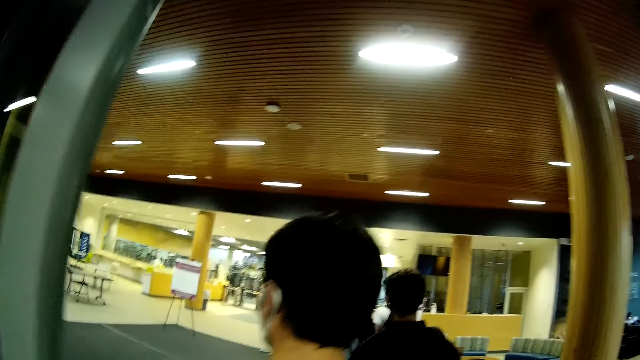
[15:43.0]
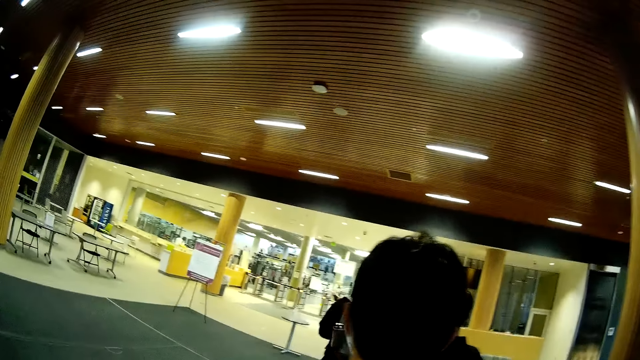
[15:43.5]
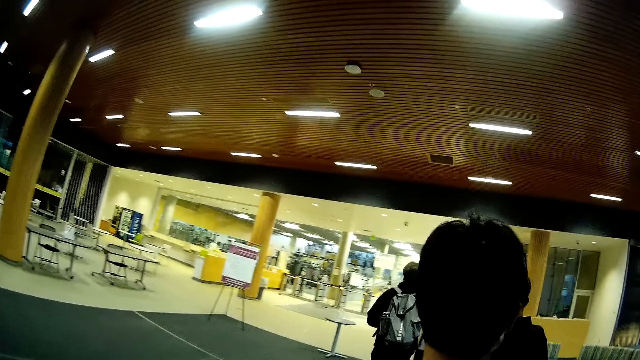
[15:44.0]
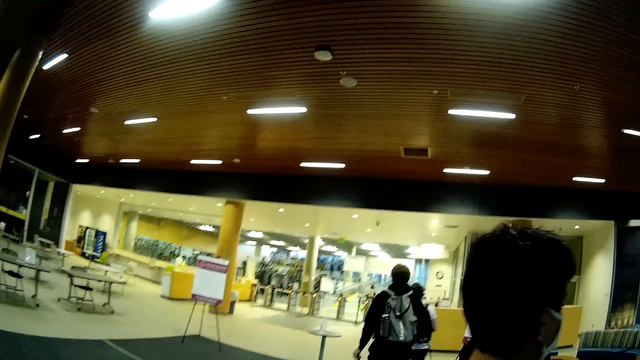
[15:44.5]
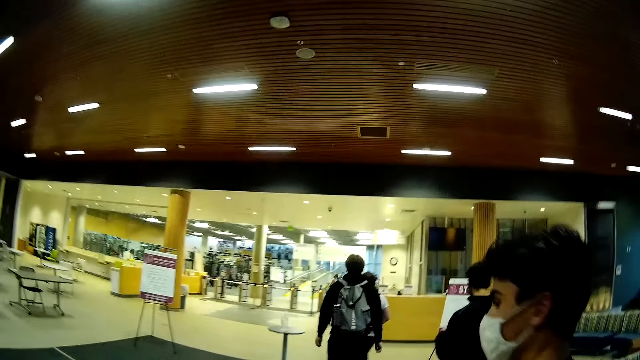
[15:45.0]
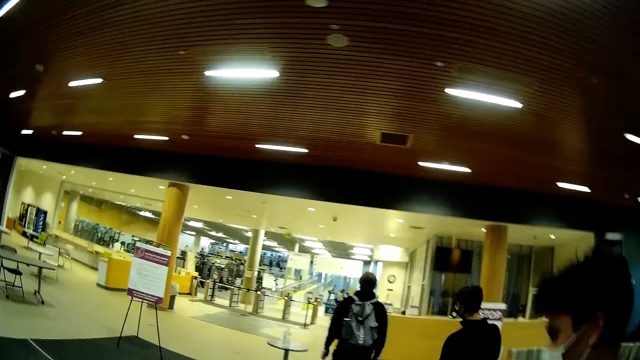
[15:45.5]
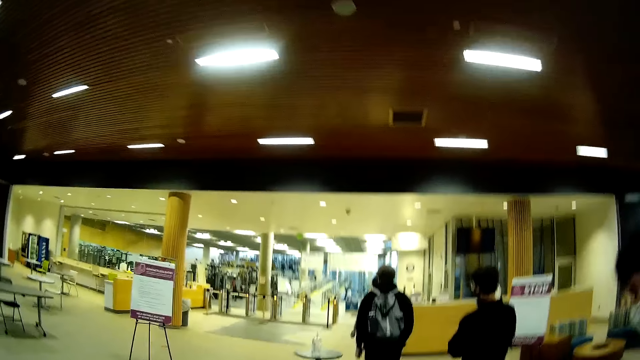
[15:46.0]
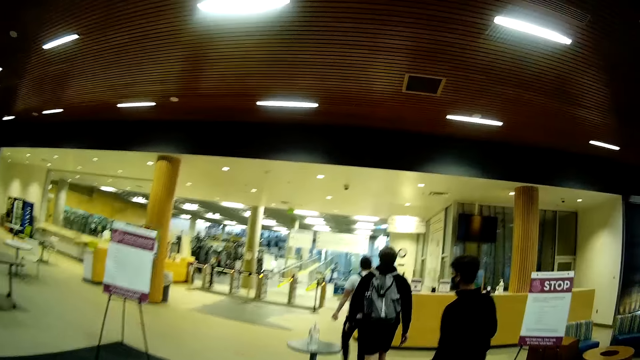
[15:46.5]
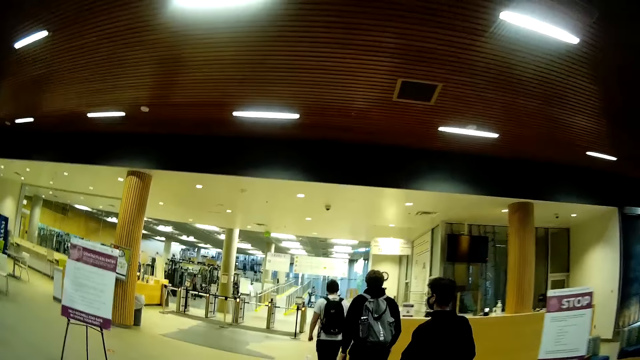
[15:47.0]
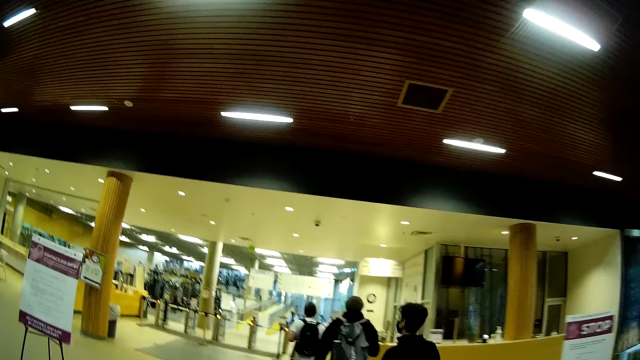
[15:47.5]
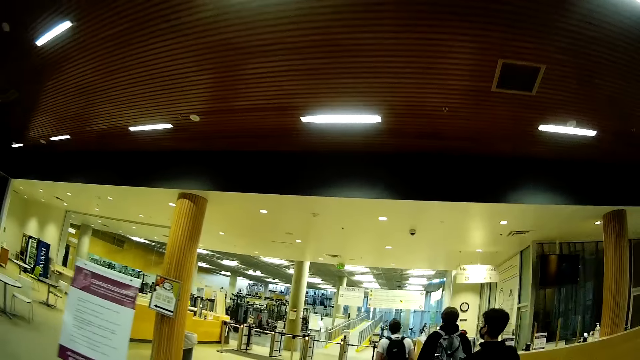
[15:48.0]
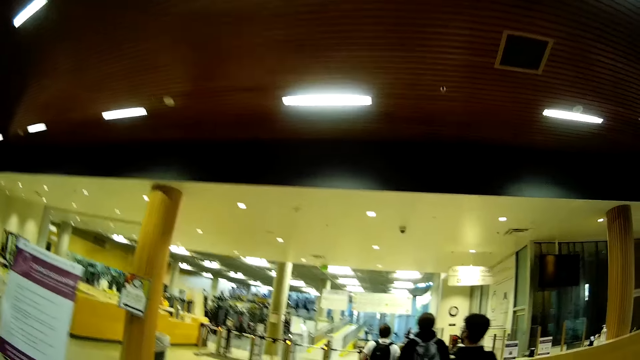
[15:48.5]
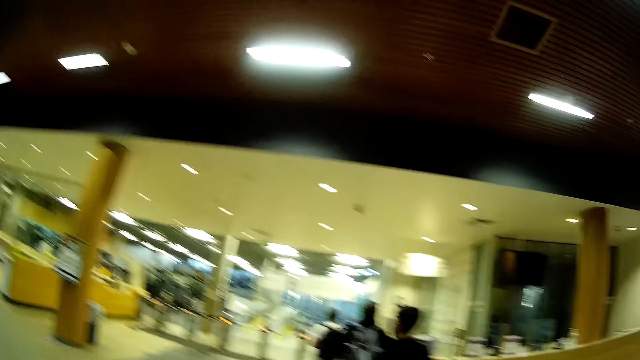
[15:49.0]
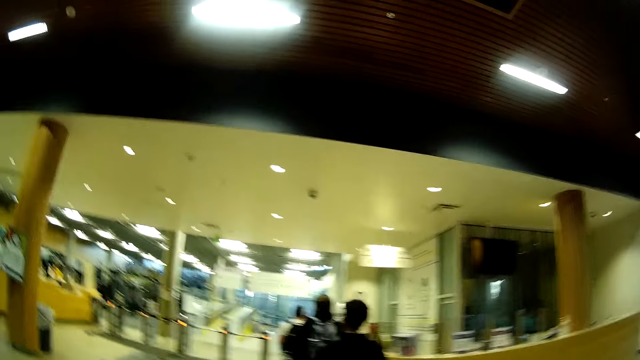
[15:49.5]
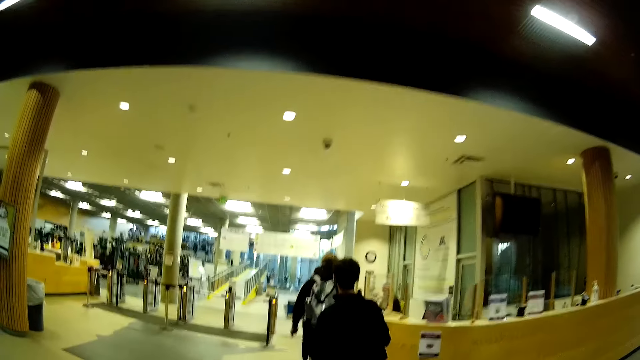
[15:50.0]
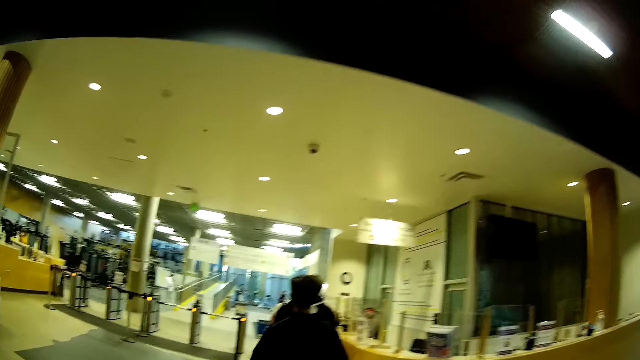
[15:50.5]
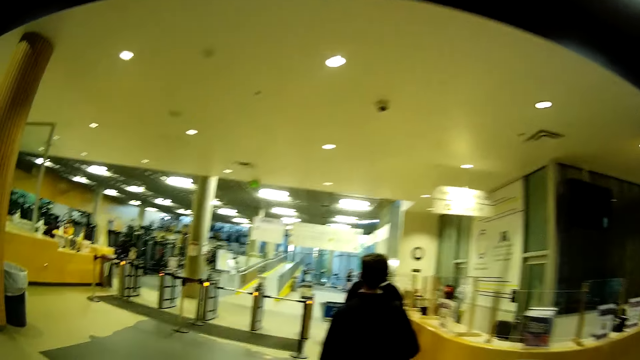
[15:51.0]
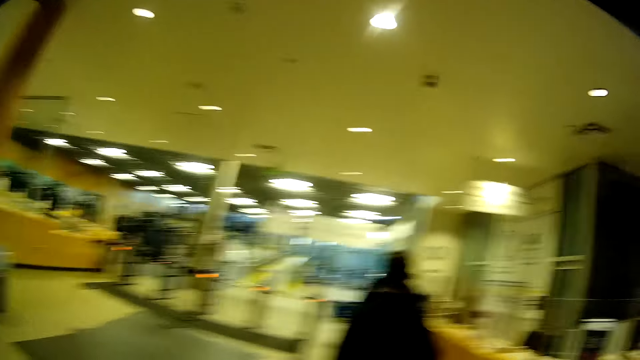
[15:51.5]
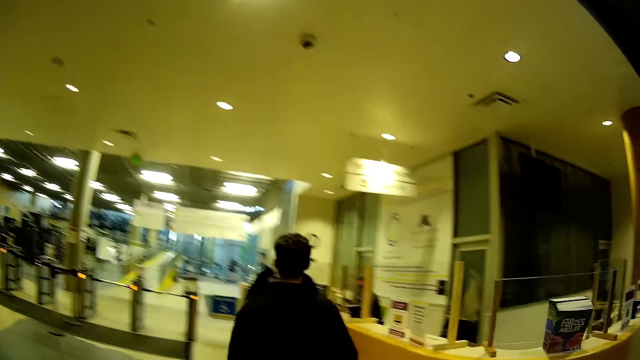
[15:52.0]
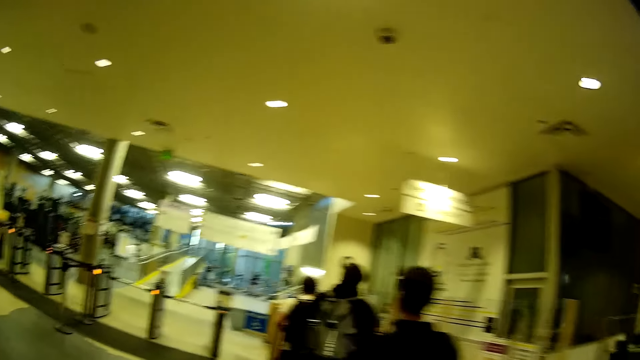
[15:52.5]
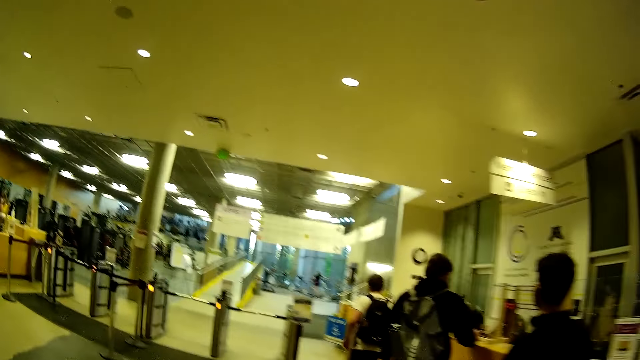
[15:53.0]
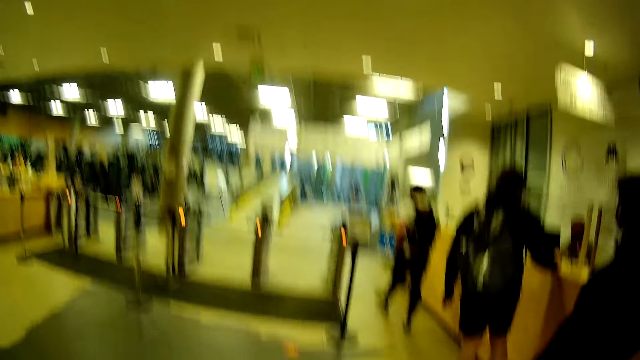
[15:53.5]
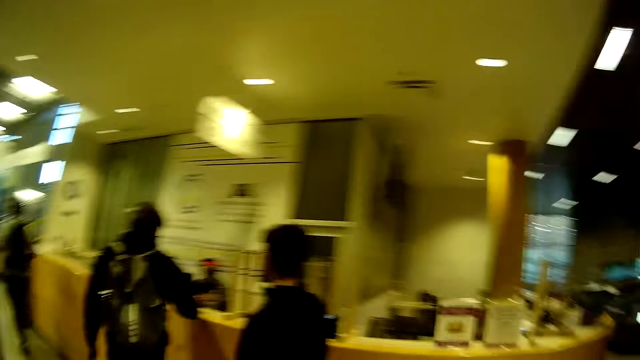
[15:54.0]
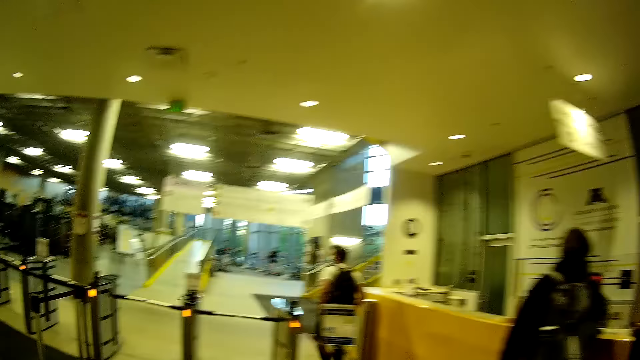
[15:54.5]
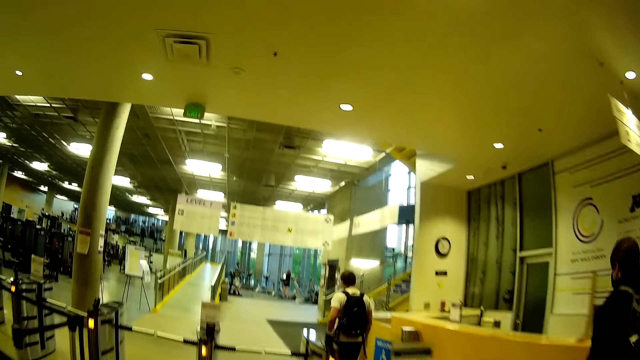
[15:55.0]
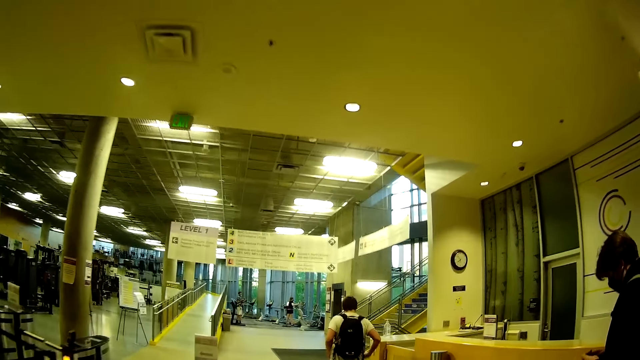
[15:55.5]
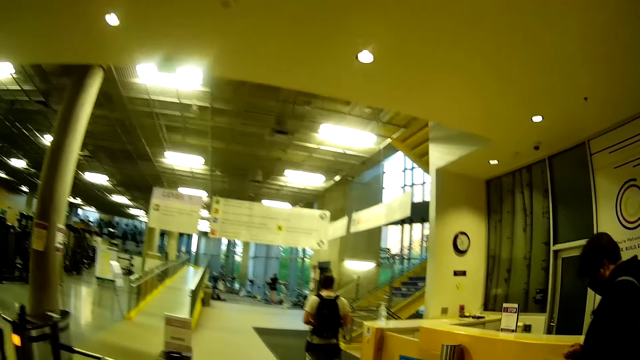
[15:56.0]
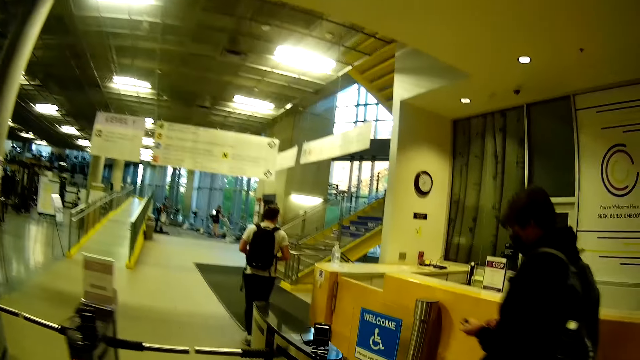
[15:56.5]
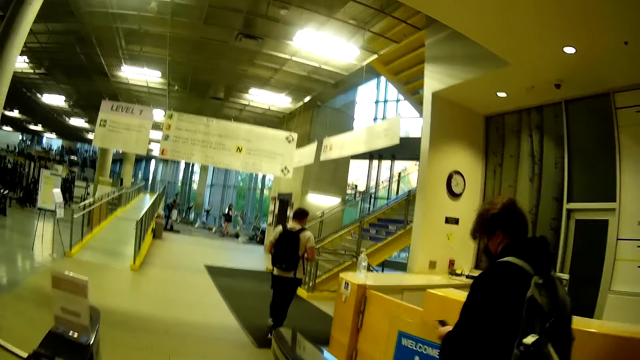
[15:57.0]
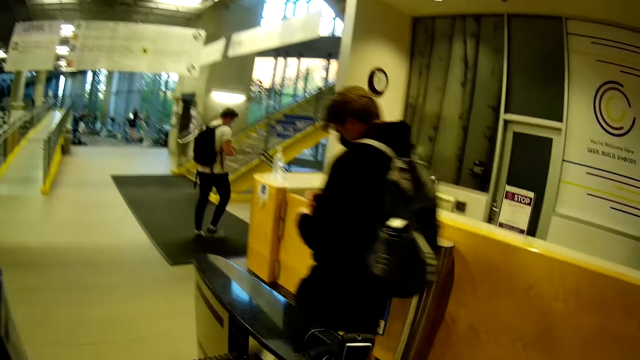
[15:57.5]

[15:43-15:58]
The man walks through the door. The camera wearer walks through the door. They interact with the man. They look around.

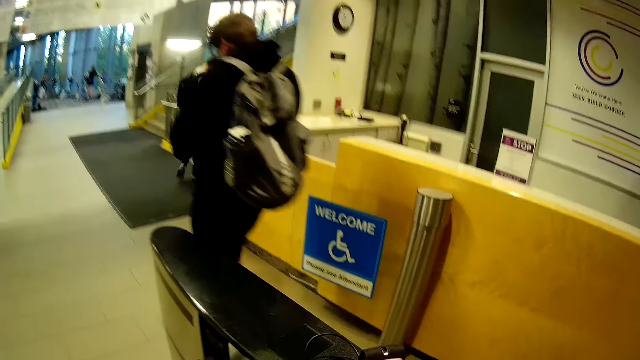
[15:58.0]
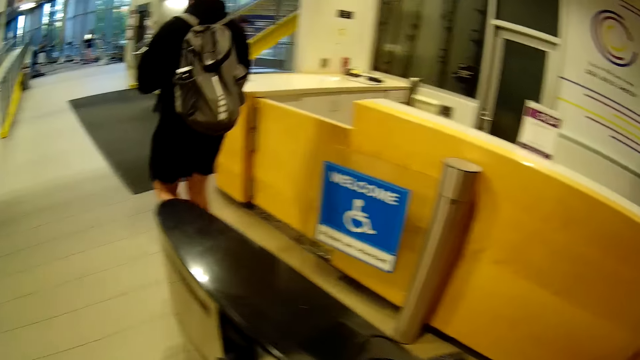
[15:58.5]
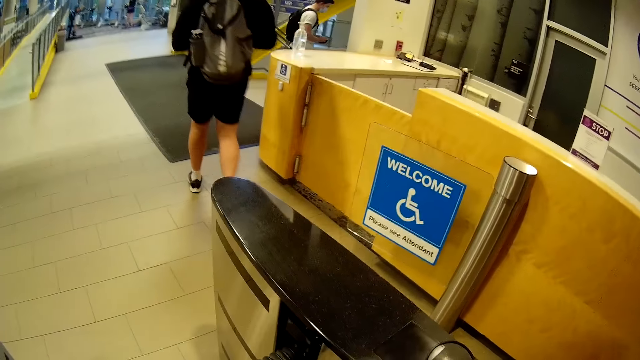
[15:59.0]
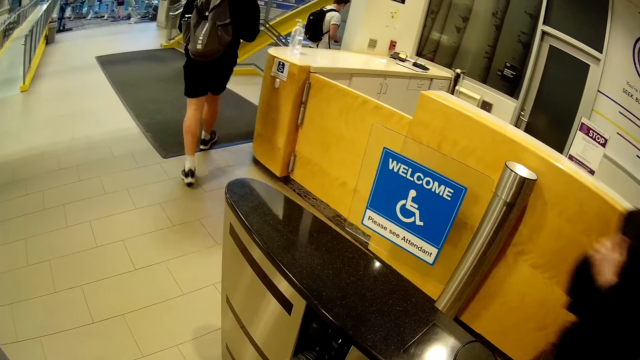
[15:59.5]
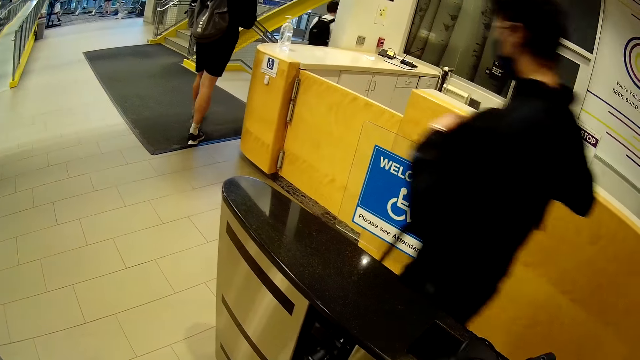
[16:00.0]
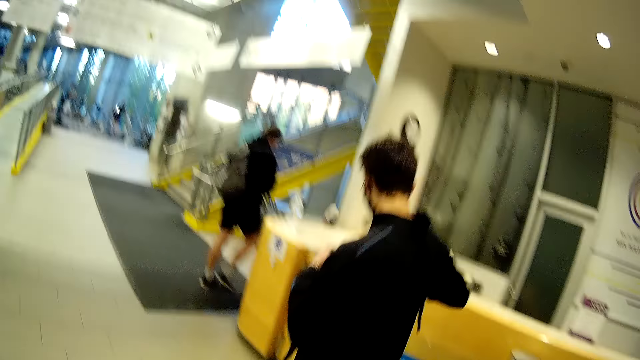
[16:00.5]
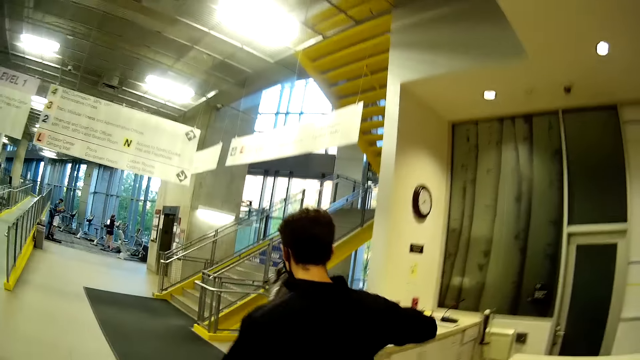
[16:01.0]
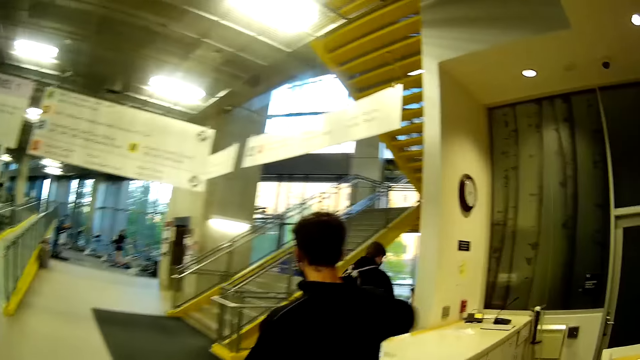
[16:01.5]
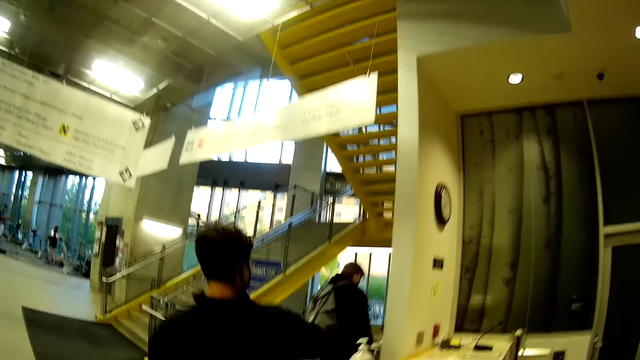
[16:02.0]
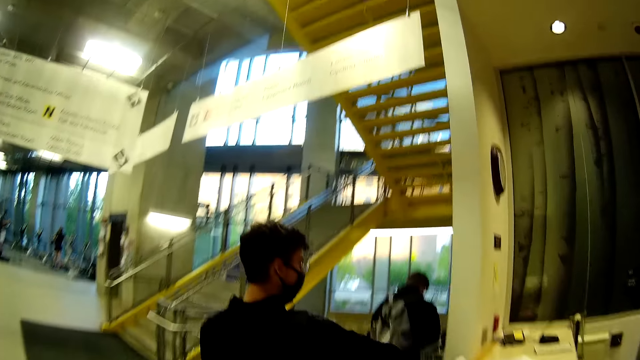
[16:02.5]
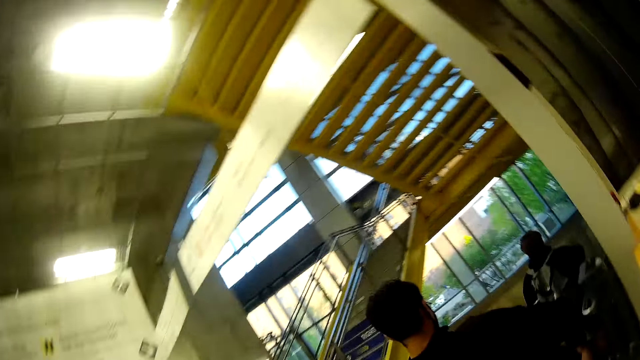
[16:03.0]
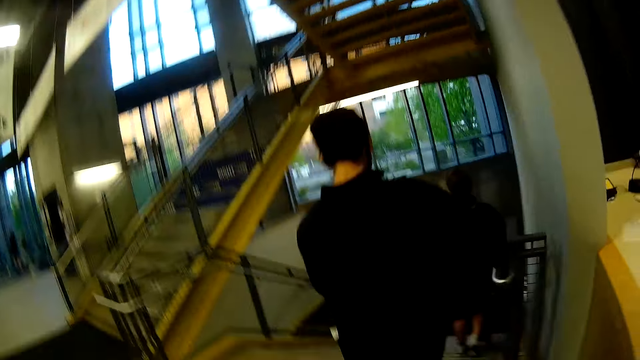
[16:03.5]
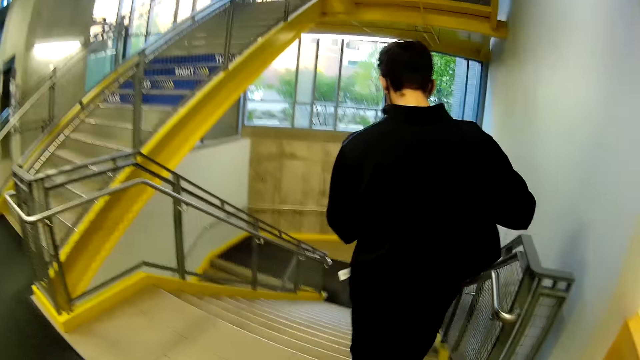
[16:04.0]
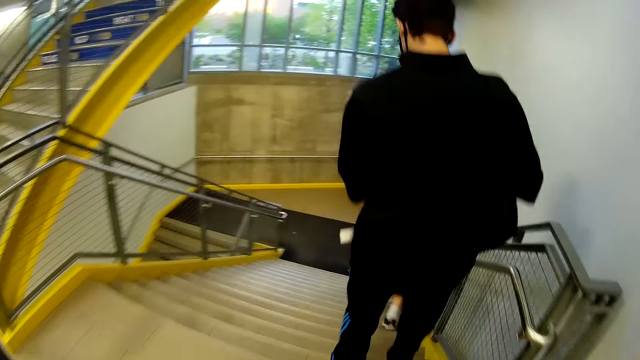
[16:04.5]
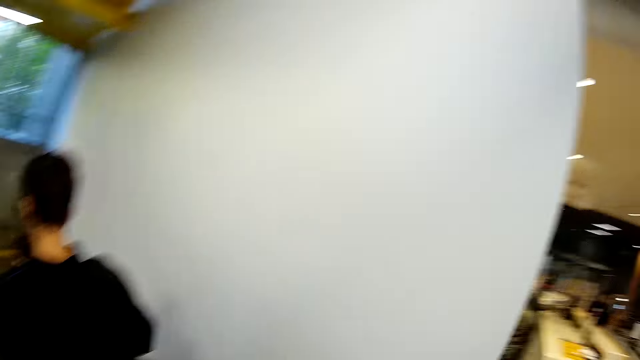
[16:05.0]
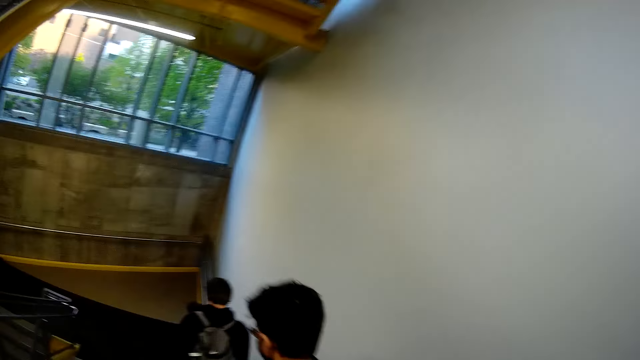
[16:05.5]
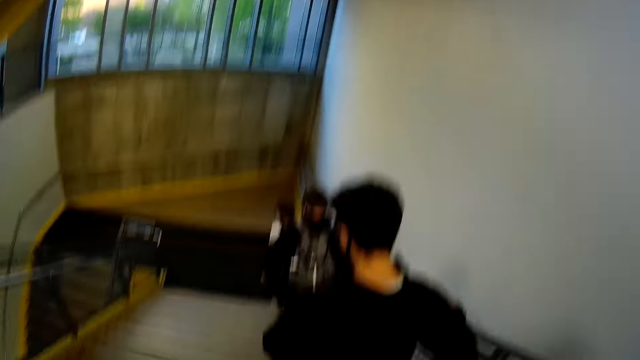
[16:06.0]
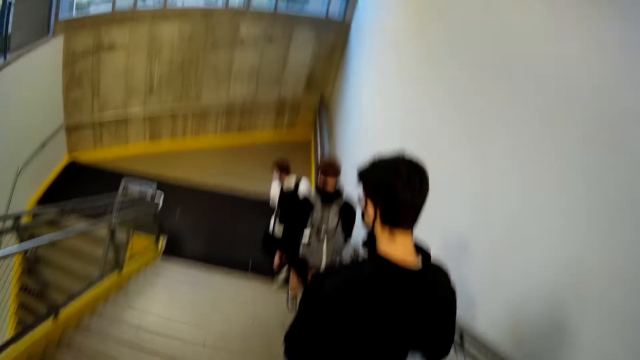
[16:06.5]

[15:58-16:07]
A man walks down a staircase. The camera wearer walks. Another man walks down a staircase. A third man walks down a staircase. The camera wearer interacts with the three men.
